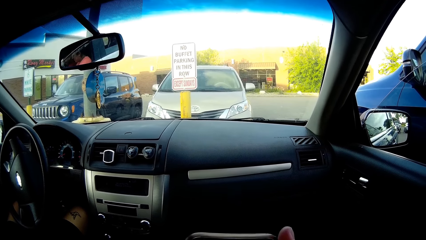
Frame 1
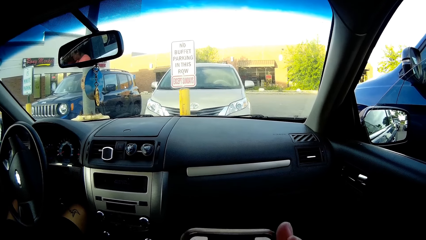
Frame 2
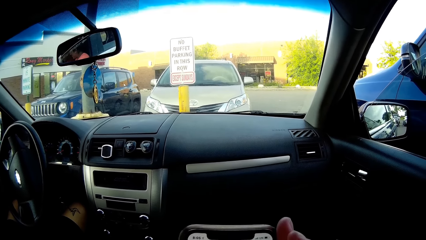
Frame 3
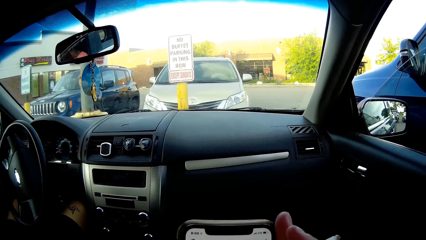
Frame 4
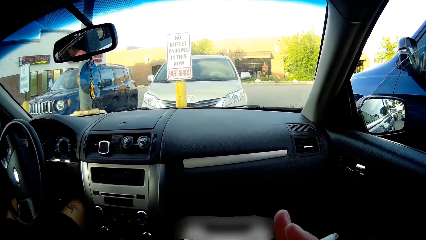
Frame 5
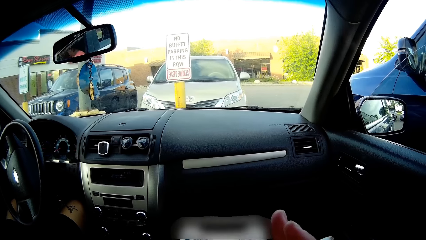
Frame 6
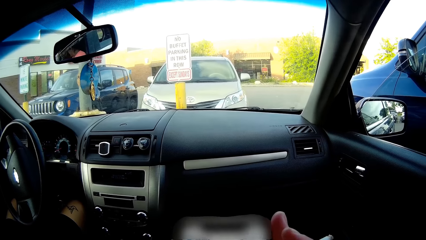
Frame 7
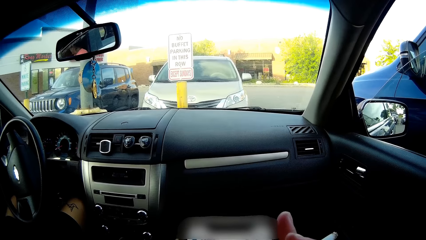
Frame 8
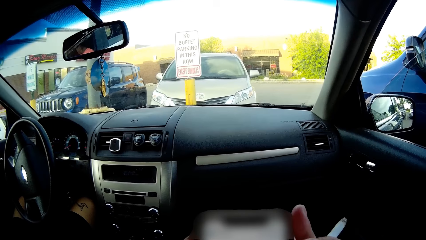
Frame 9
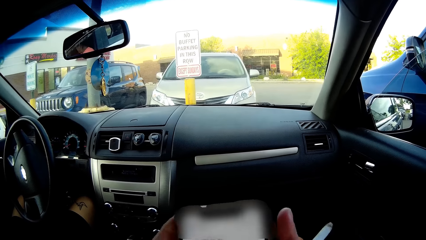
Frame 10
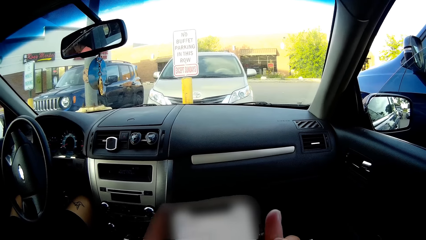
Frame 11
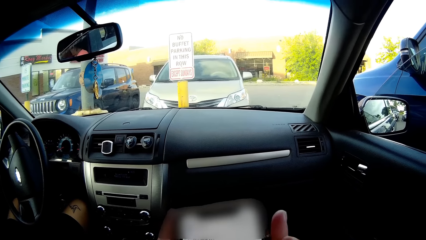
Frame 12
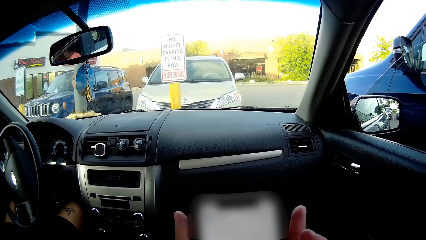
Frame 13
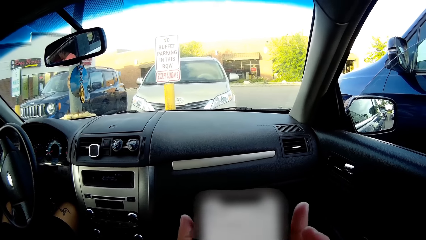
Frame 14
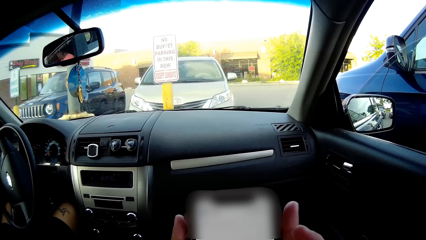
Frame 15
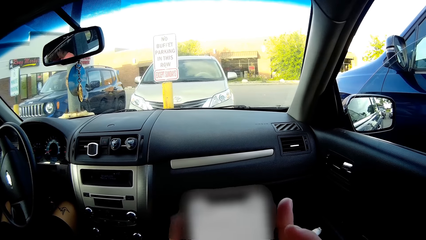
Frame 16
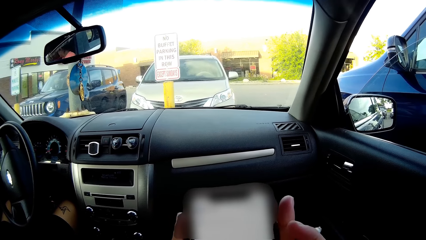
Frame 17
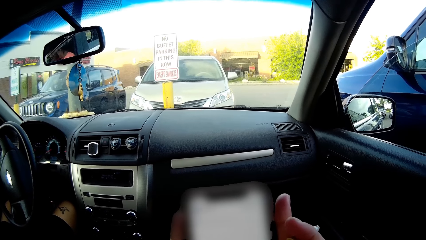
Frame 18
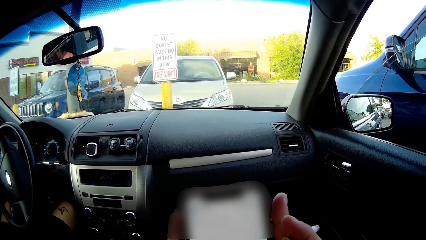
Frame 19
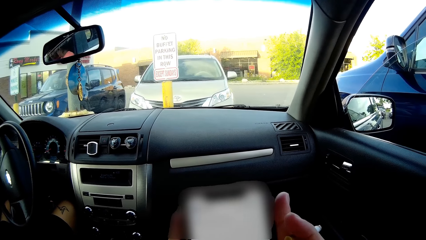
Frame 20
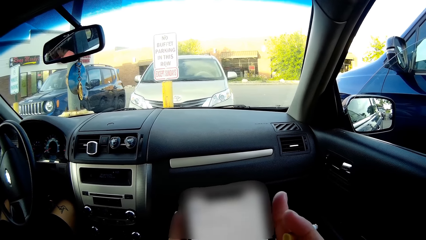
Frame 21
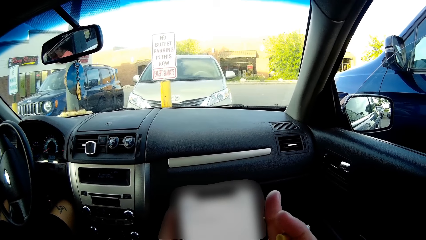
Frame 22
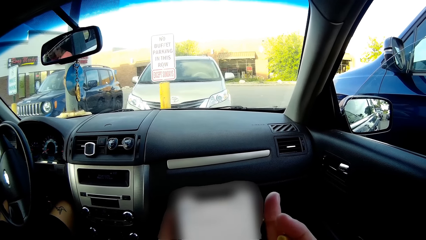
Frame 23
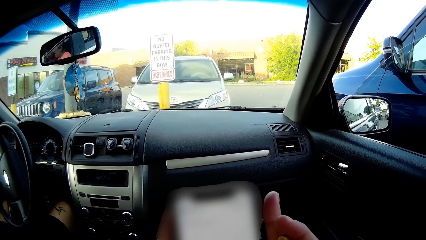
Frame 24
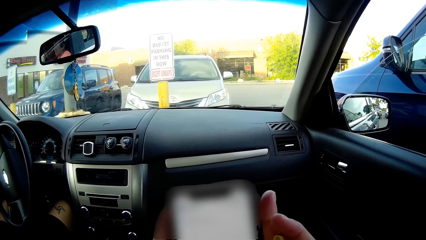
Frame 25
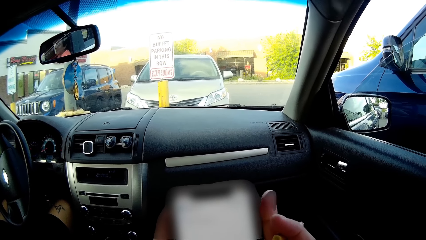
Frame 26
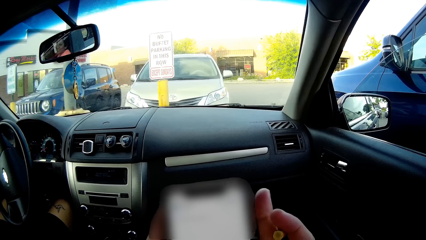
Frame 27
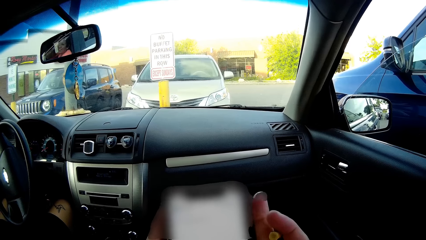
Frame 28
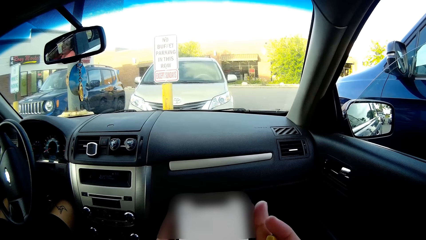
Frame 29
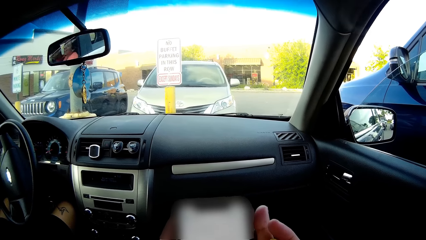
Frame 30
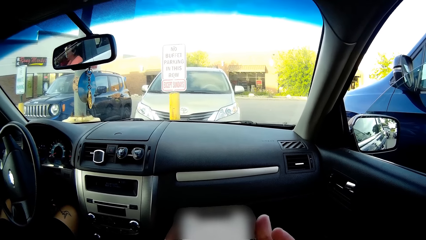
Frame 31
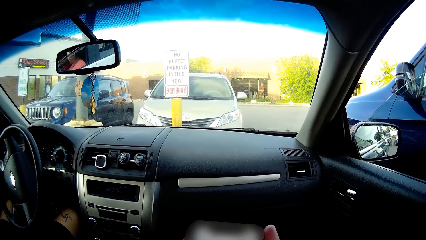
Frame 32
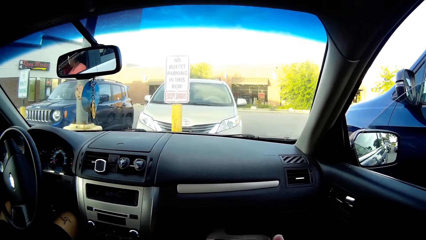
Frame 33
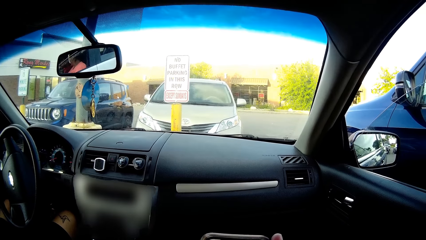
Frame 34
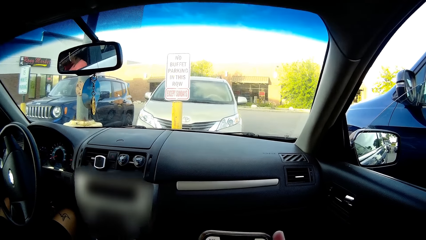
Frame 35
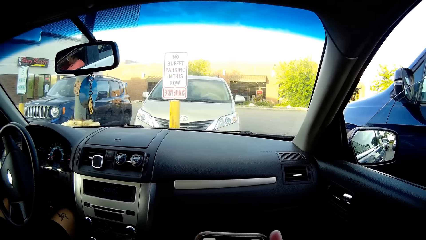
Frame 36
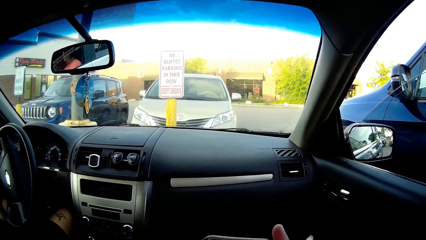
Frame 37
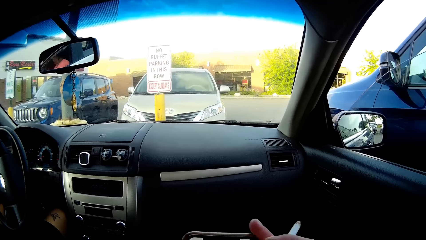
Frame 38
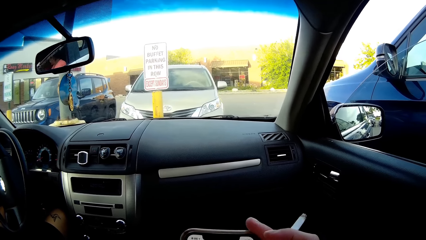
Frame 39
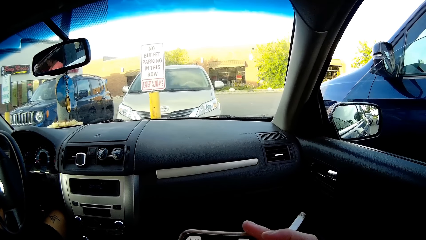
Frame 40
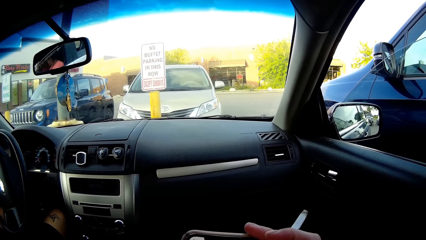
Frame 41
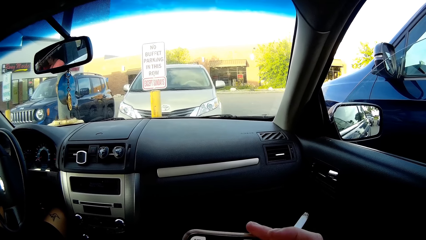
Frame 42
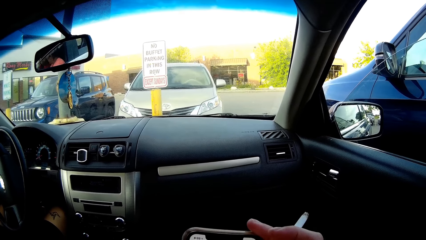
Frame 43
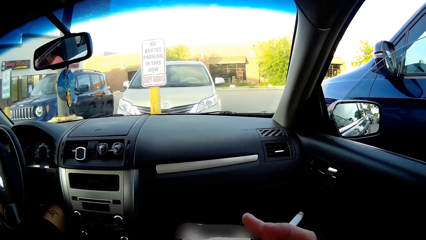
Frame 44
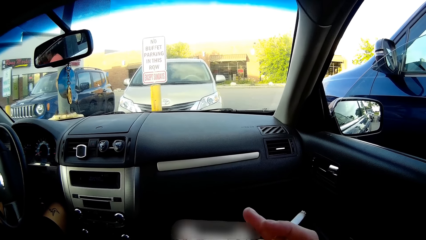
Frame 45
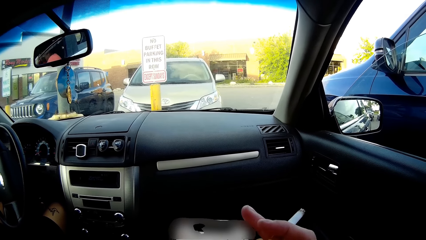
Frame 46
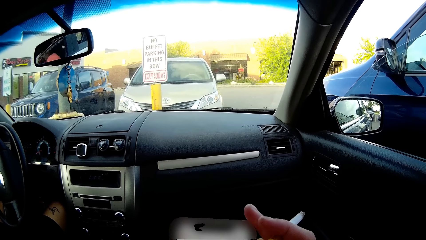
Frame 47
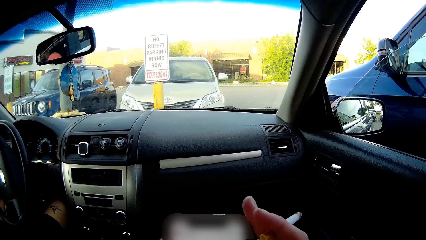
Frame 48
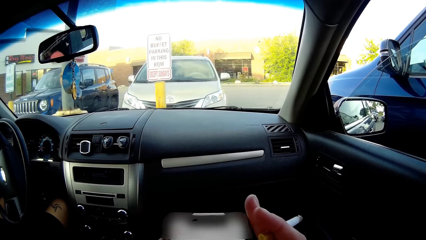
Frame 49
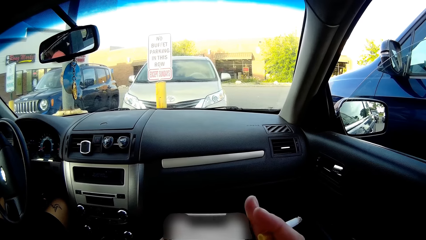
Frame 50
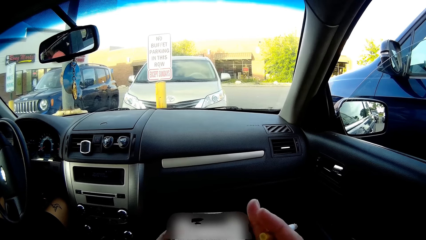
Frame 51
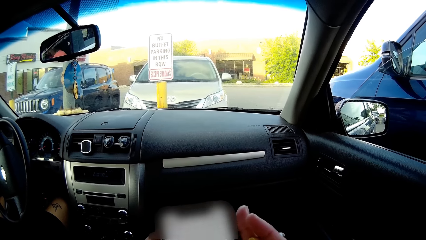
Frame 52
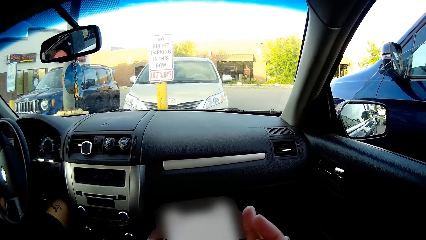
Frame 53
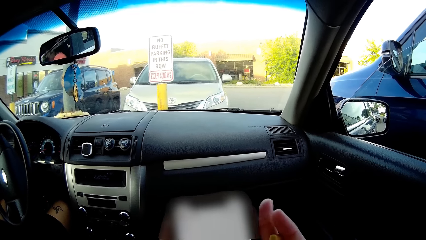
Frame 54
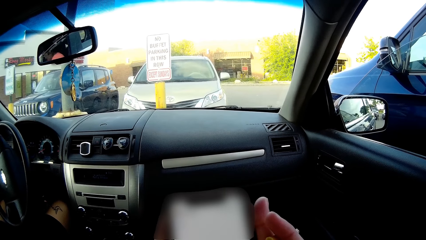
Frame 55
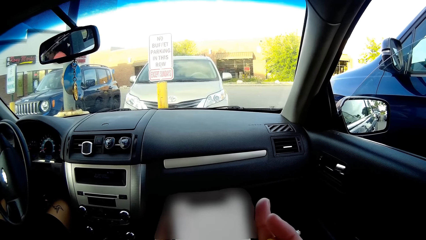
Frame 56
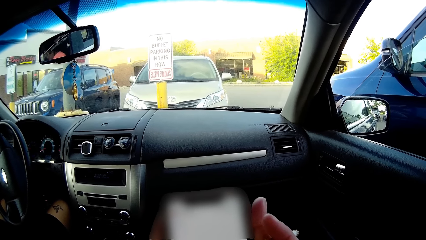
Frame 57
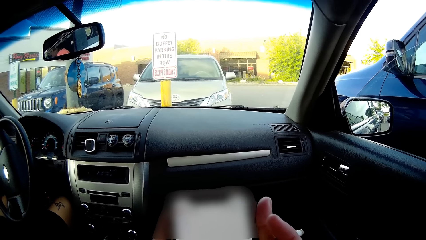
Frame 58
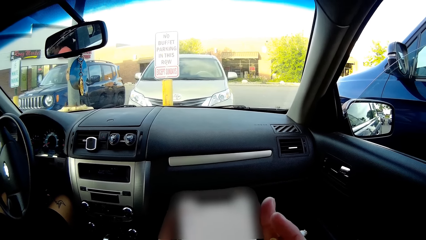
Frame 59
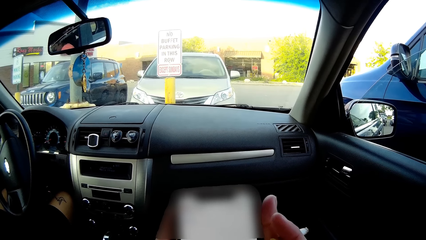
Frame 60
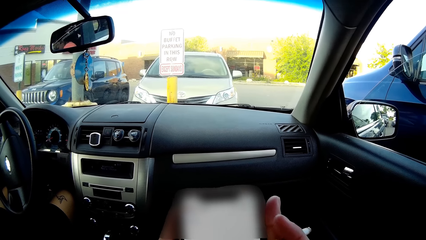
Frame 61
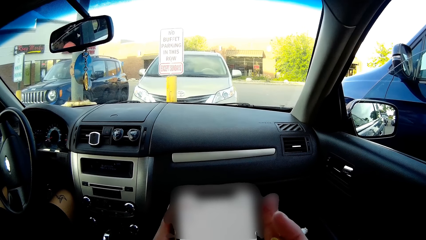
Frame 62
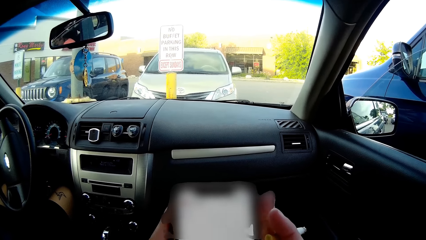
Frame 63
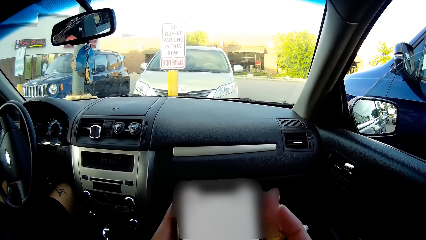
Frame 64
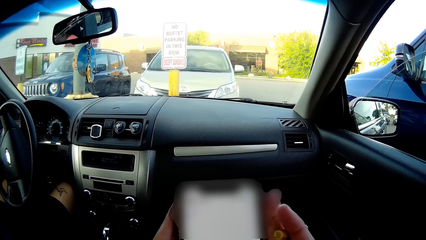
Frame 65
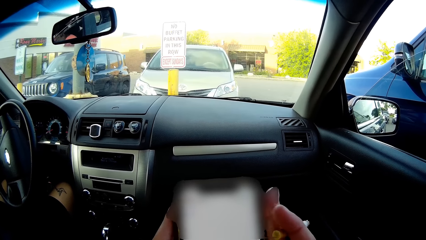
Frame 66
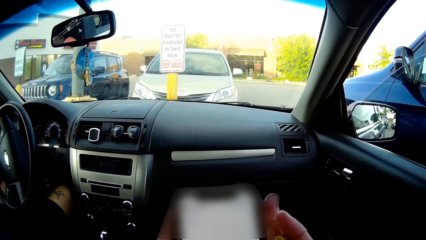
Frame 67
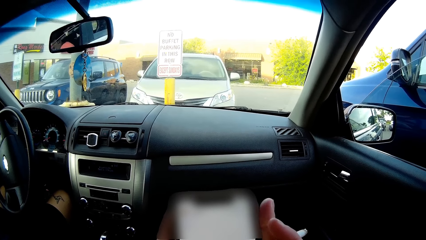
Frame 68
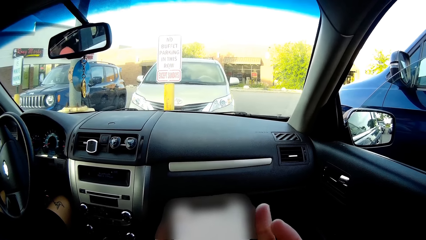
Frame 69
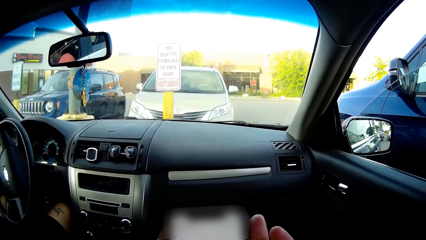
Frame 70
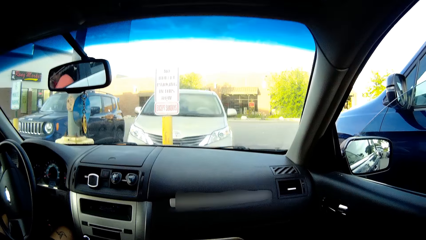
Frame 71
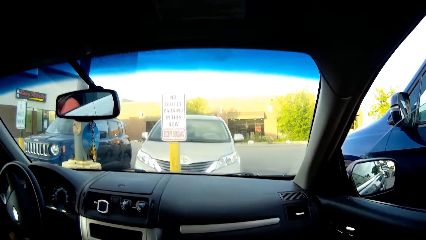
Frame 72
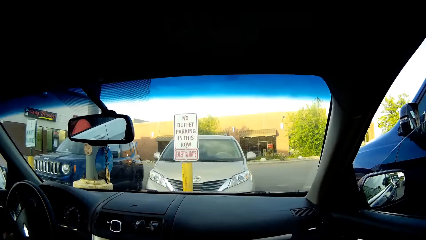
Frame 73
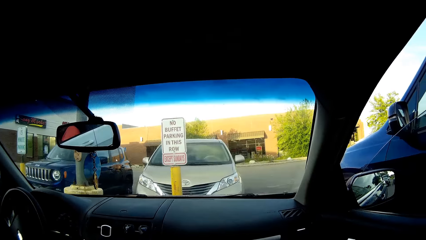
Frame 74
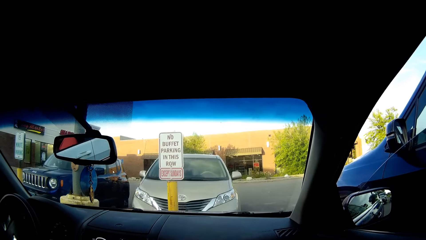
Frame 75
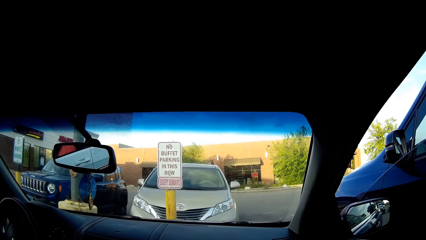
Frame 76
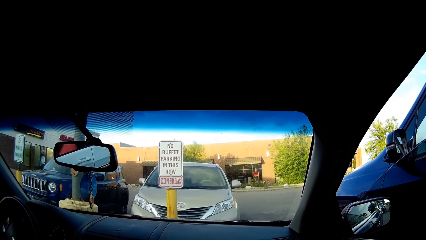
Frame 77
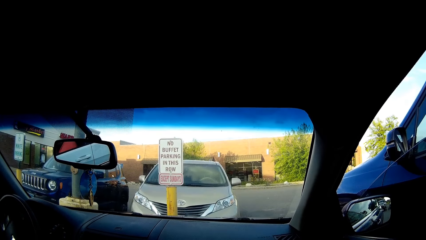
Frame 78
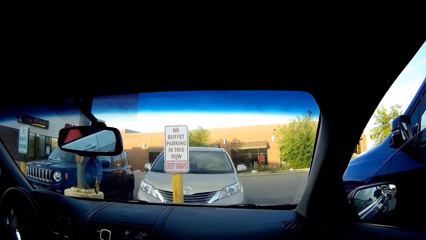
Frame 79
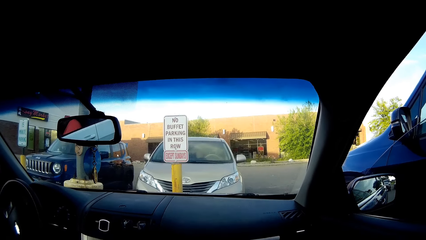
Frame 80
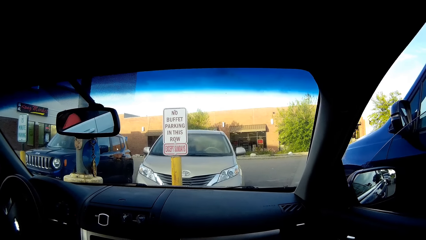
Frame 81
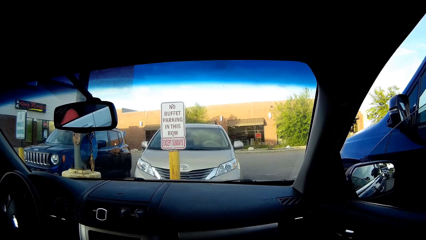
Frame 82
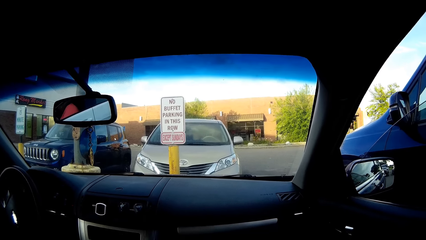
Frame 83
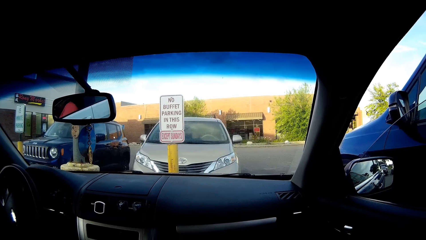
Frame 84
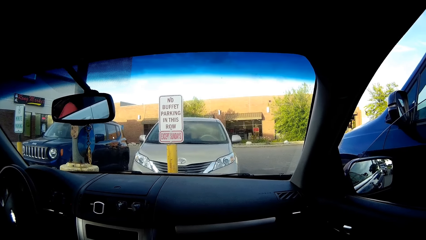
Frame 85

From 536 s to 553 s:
The camera wearer dials the cellphone.
